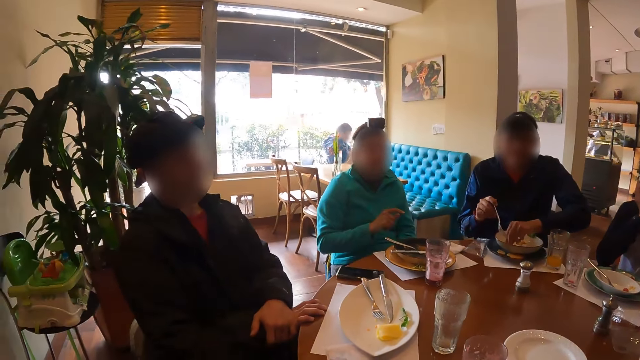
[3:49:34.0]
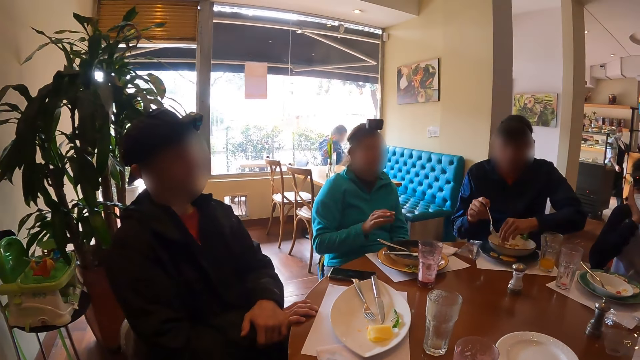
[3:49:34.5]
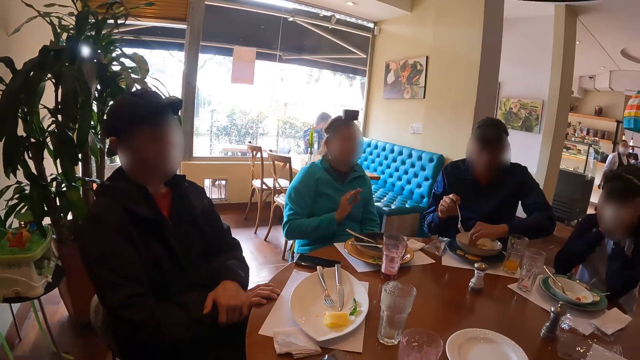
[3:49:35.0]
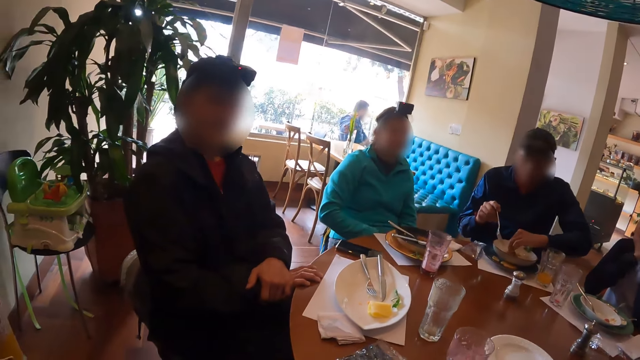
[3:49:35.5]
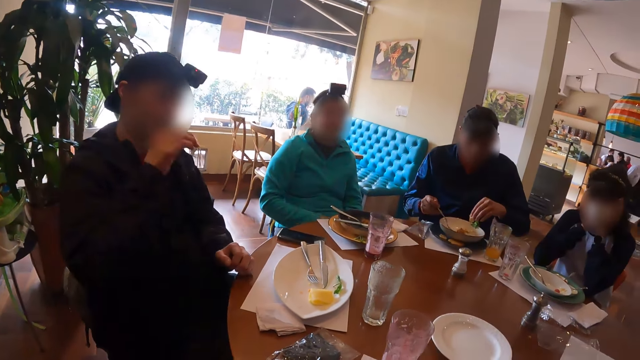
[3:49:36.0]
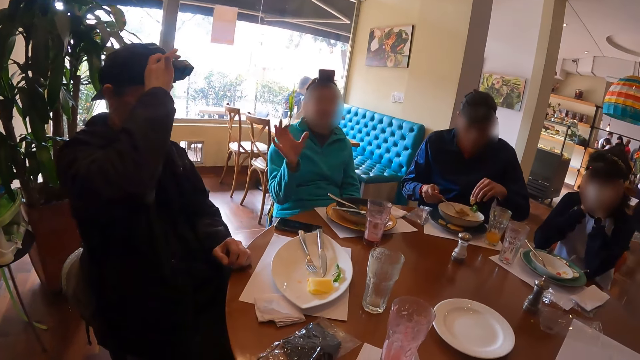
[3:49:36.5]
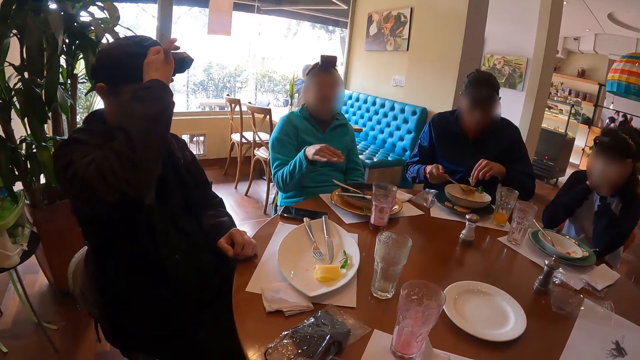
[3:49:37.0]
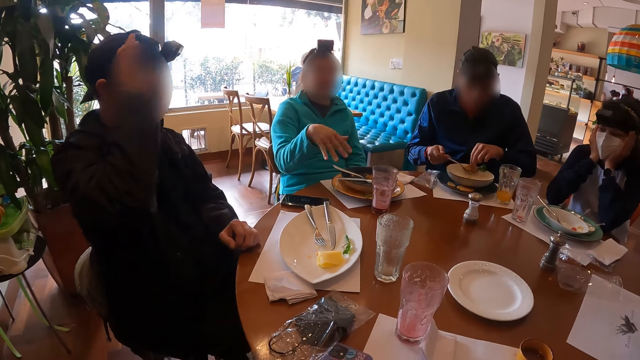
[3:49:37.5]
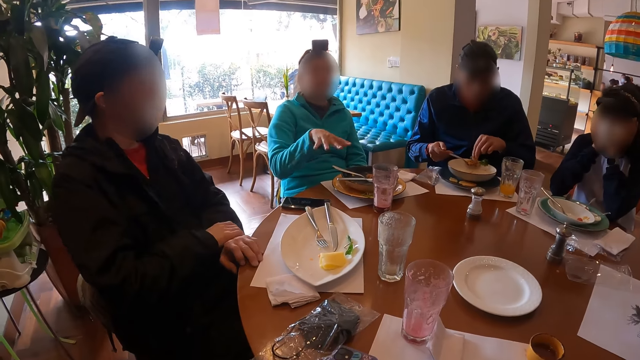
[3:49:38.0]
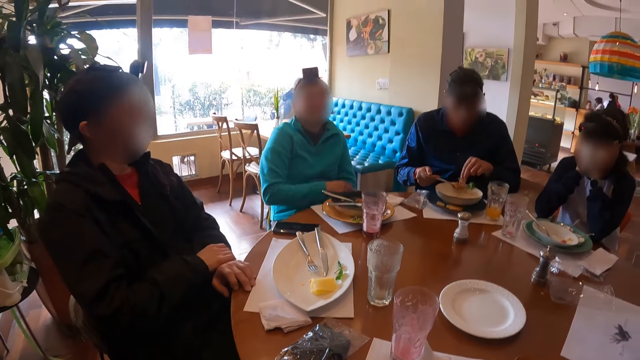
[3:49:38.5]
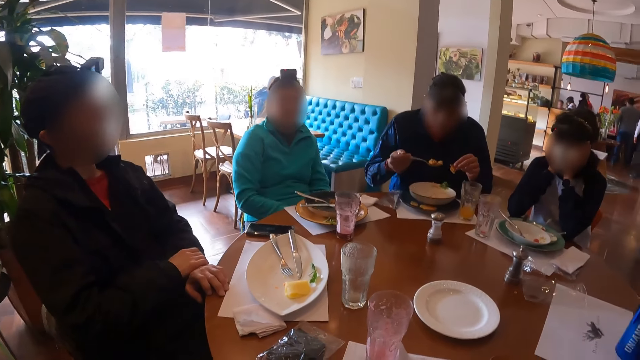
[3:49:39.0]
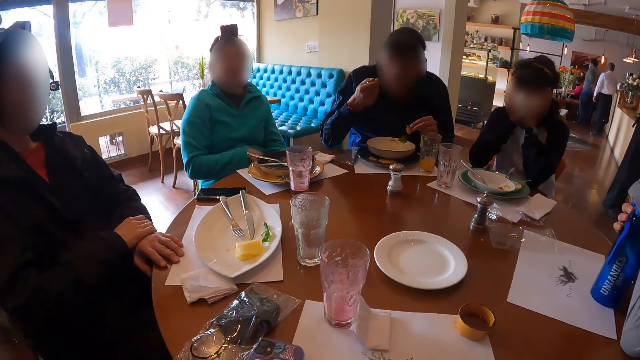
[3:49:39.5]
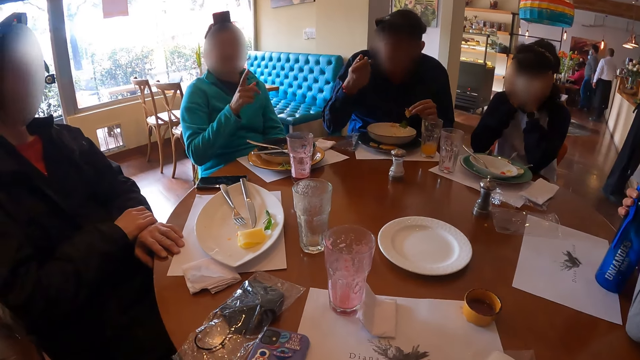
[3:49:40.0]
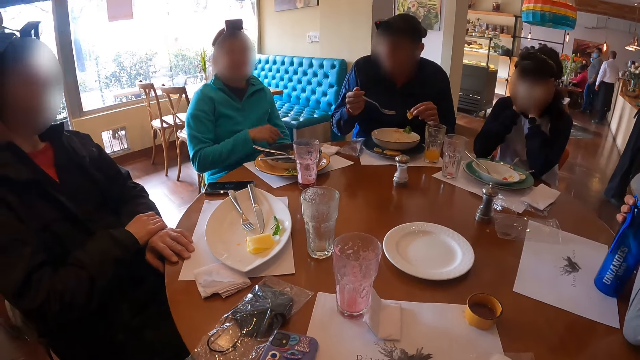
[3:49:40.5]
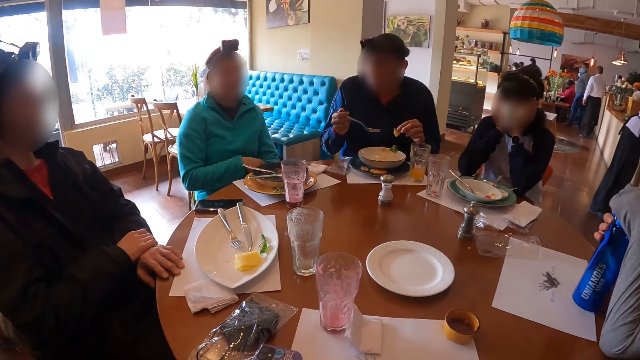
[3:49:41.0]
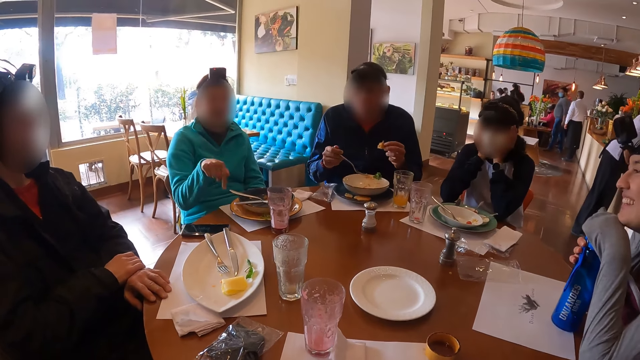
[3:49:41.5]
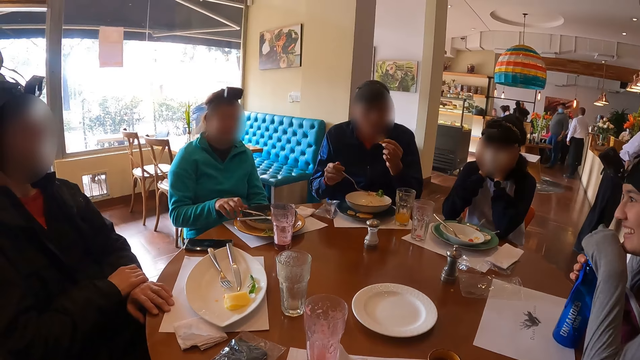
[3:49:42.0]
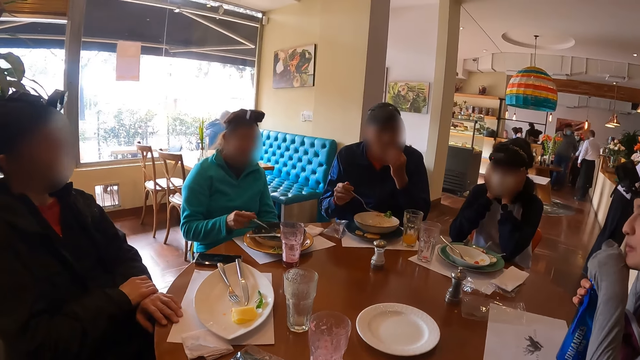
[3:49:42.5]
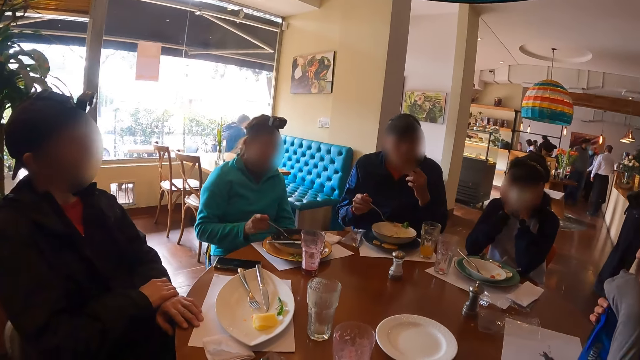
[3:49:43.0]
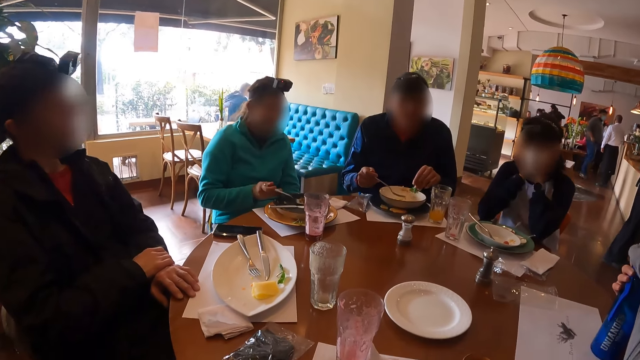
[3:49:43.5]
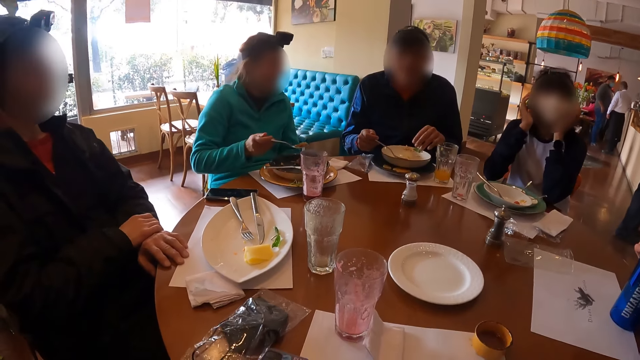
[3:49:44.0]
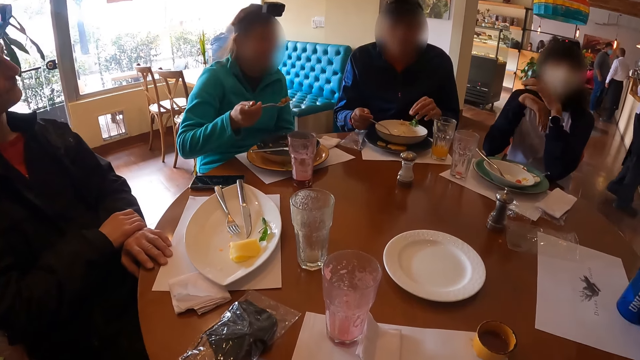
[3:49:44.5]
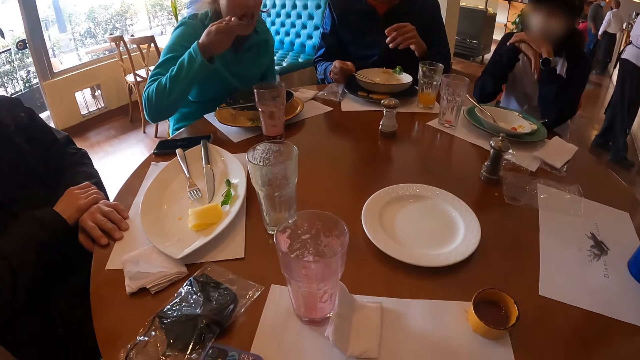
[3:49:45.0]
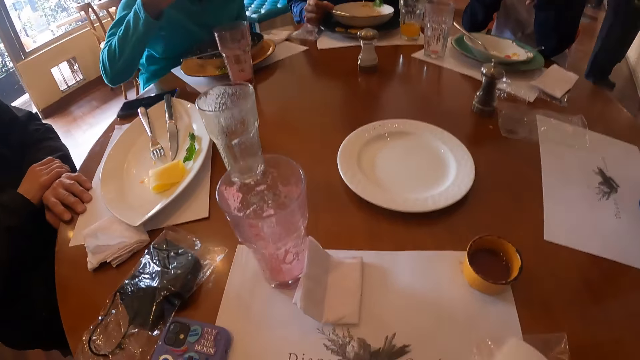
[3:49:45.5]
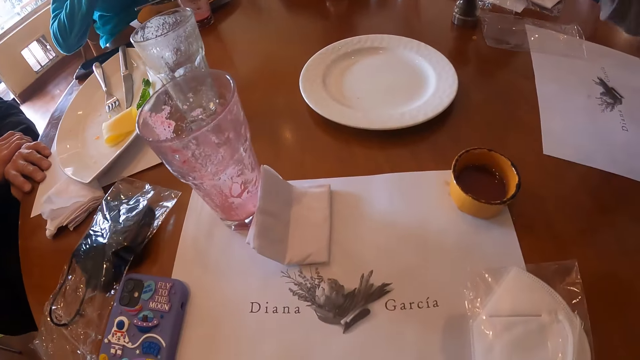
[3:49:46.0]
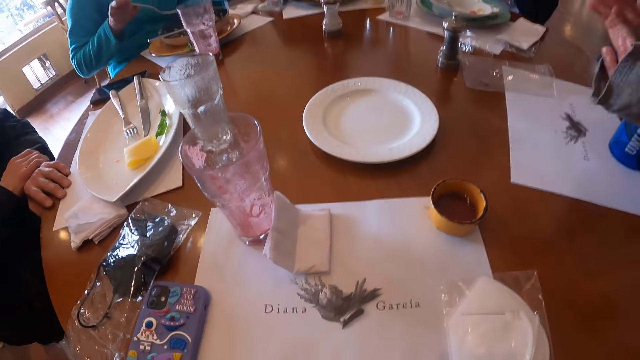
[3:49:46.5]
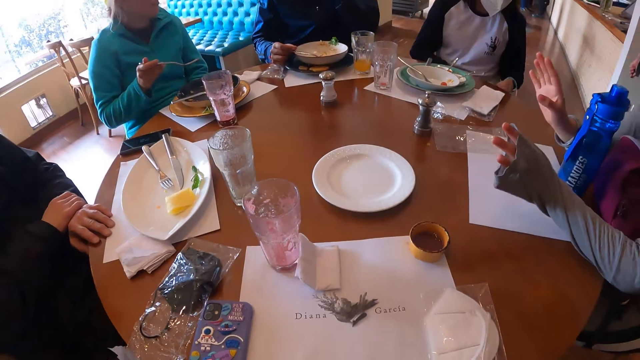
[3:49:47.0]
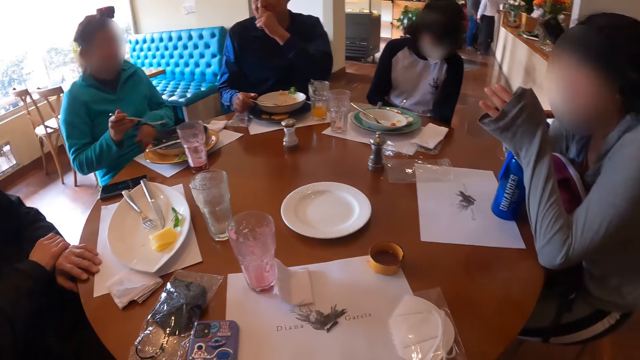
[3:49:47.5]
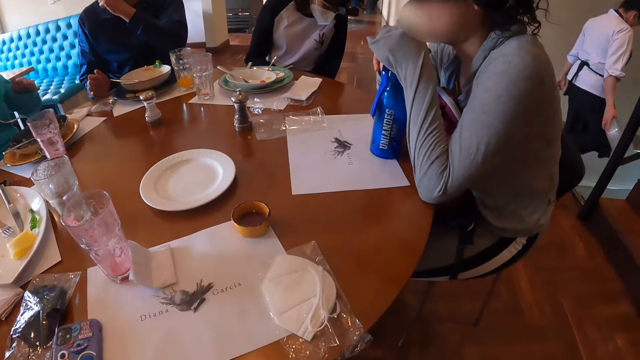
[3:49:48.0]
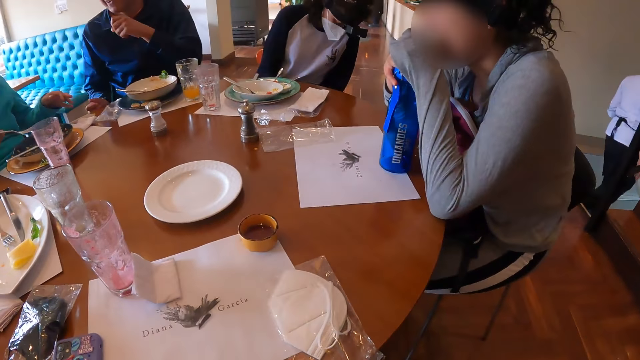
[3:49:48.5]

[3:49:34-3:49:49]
A woman gesticulates with her right hand. A man picks a cookie from the plate with his left hand. Another man adjusts a camera on his head with his right hand. The first man picks a fork full of porridge with his right hand and presses the cookie in his left hand against the fork full of porridge in his right hand. The other man places his right hand on his left hand and taps the table with his left hand. The first man eats the porridge on the fork in his right hand. The woman picks the fork from the plate with her right hand. The first man eats the cookie in his right hand. The woman picks a fork full of porridge with her right hand. Another woman places her left hand on her right hand. The first woman eats the porridge on the fork in her right hand. The camera wearer looks on the table. A third man drops the fork on the plate on the table with his right hand.

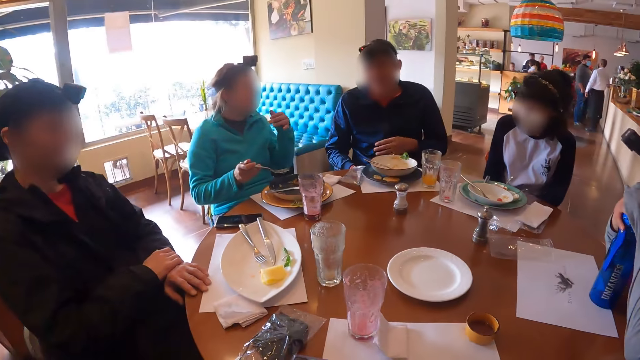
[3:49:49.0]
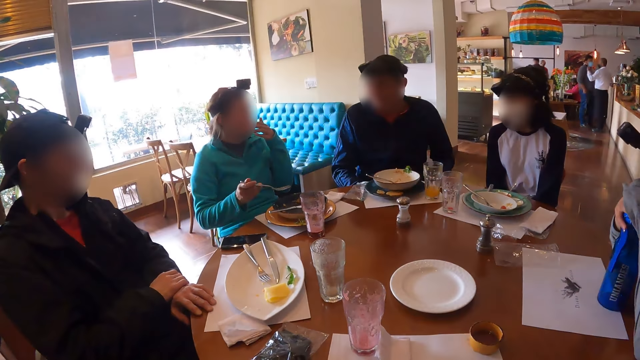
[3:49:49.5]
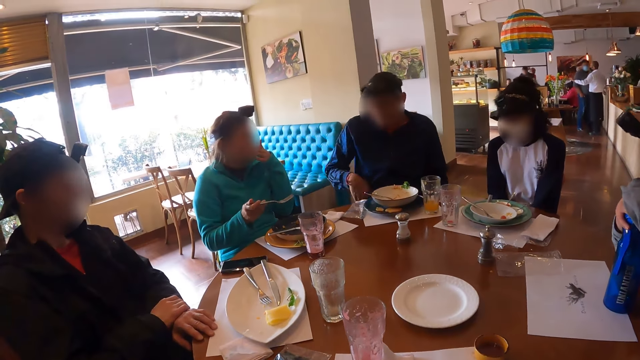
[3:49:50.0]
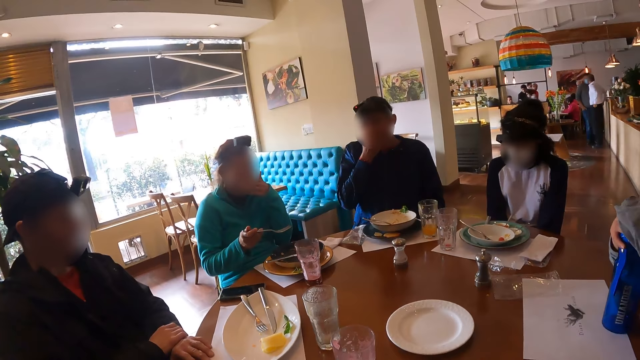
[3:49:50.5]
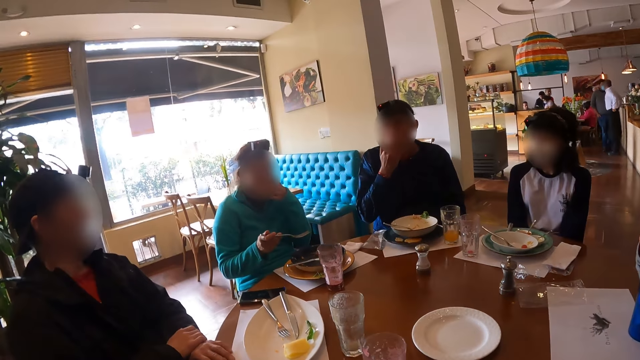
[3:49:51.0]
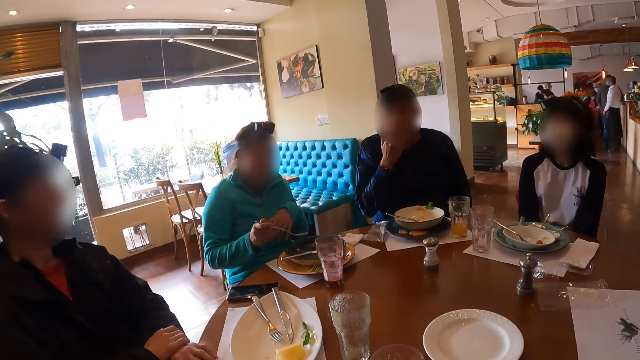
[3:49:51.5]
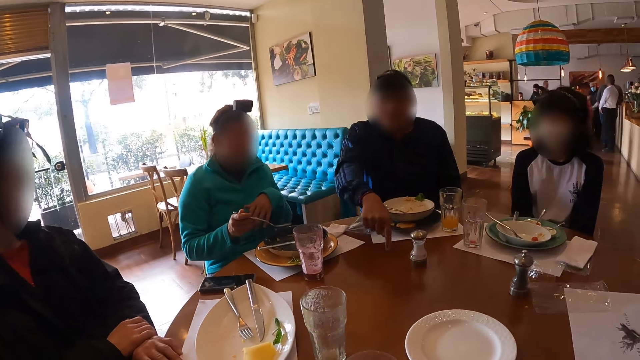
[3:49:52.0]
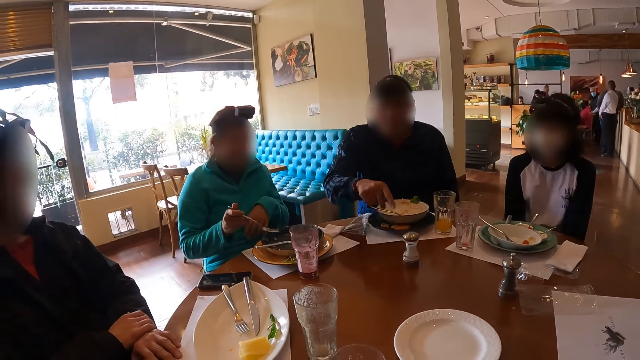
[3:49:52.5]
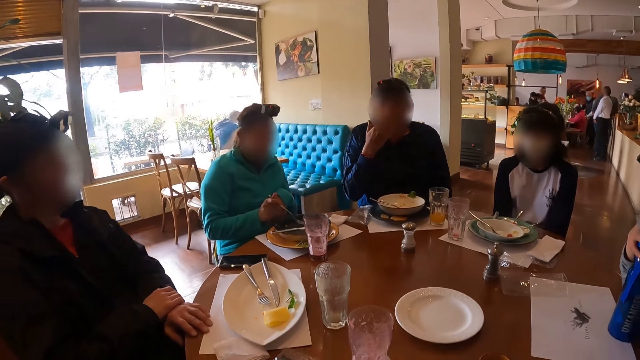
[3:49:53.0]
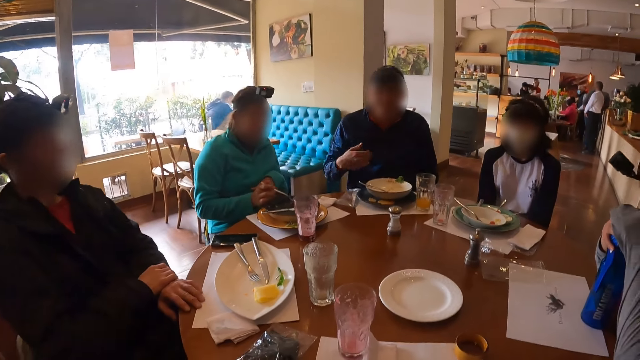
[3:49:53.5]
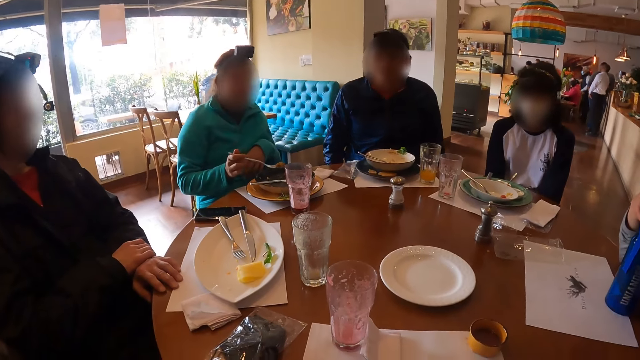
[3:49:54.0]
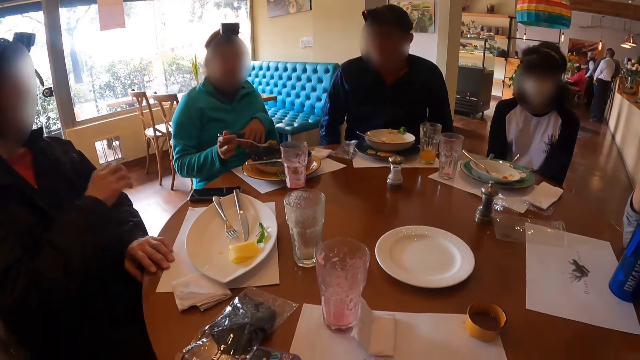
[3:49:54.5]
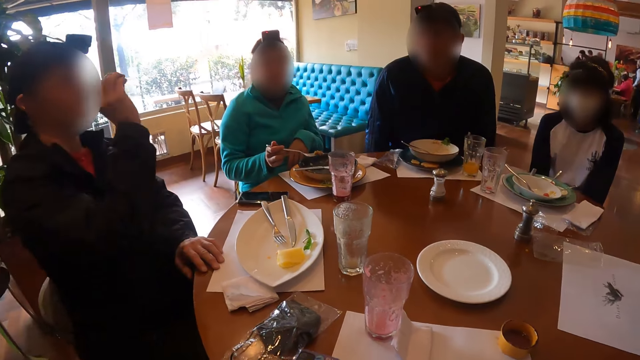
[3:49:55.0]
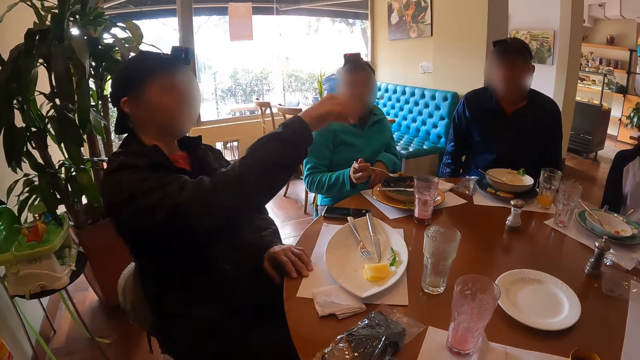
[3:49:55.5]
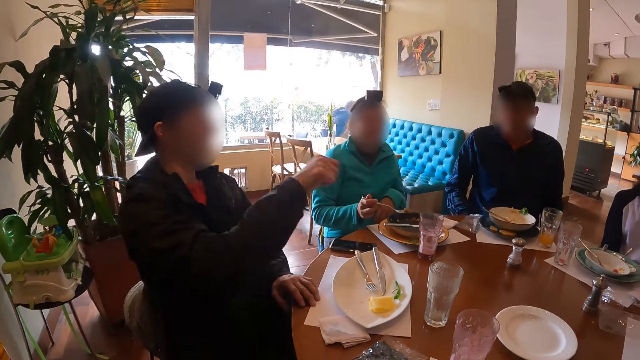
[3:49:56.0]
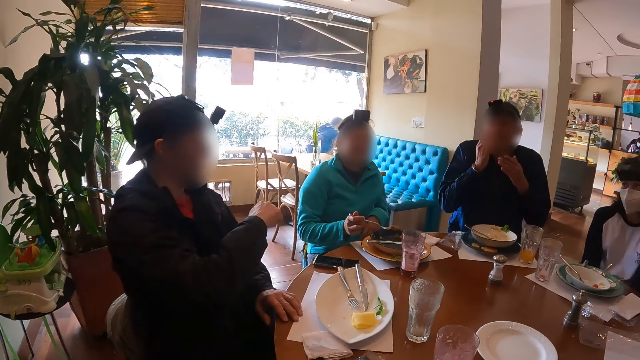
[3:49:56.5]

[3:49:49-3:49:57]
The camera wearer turns around the table.
